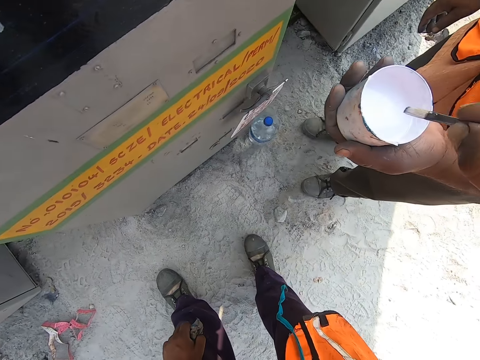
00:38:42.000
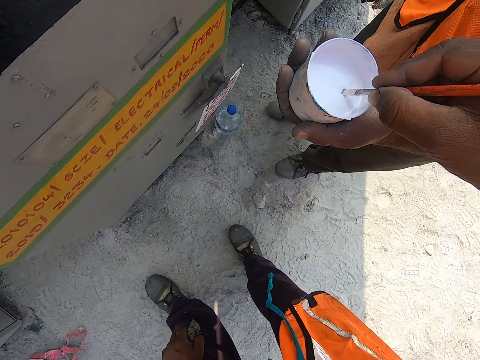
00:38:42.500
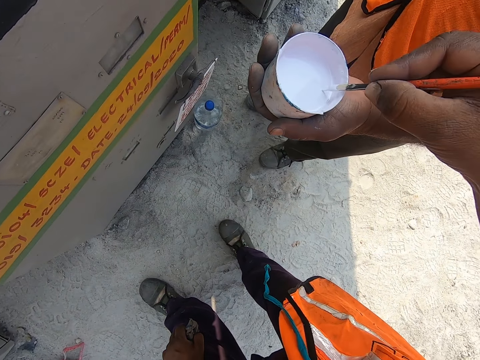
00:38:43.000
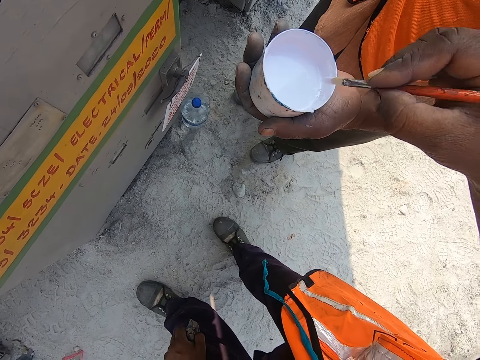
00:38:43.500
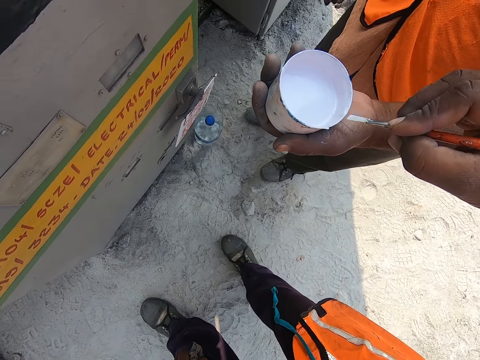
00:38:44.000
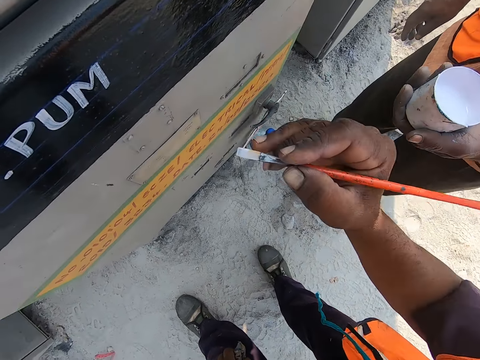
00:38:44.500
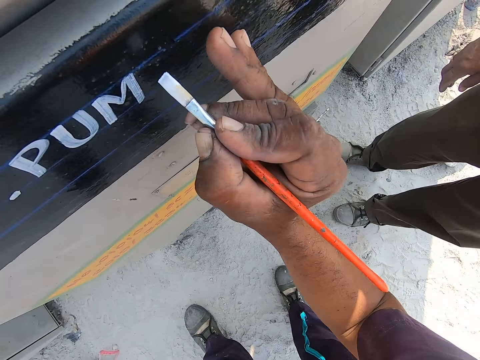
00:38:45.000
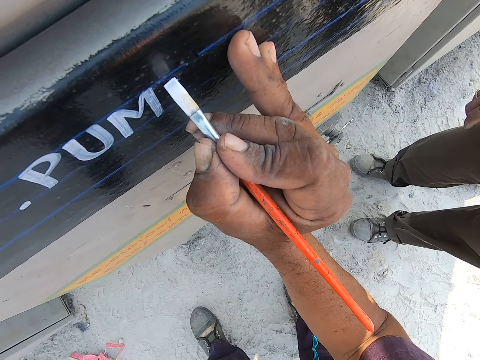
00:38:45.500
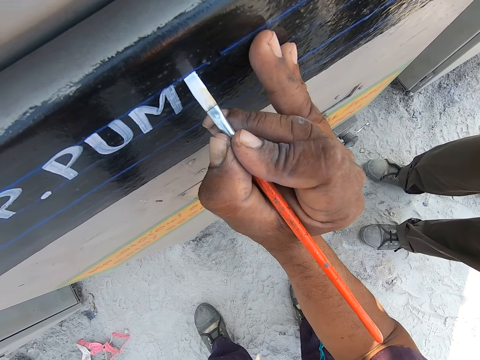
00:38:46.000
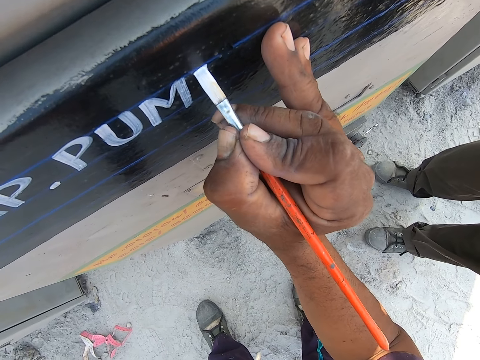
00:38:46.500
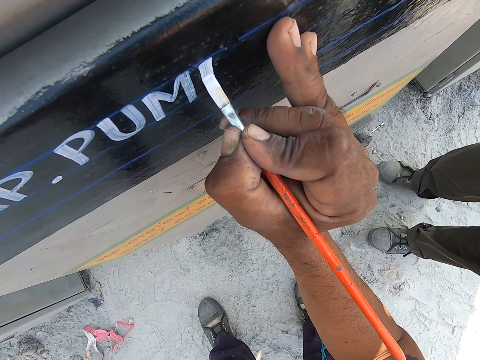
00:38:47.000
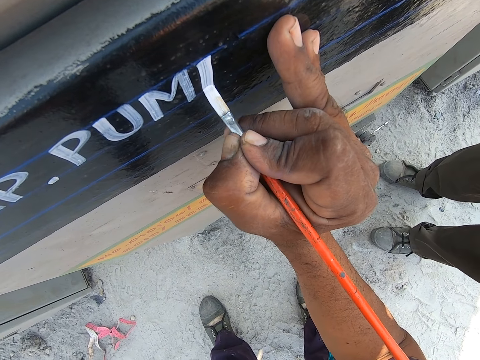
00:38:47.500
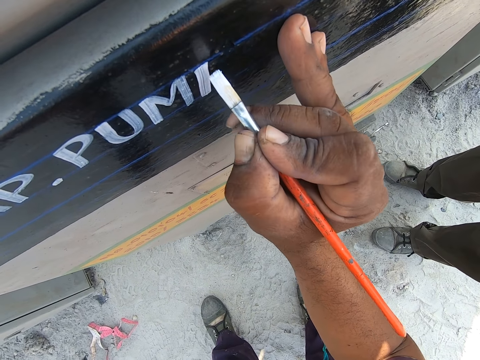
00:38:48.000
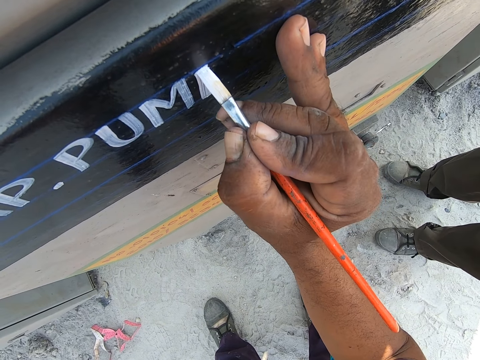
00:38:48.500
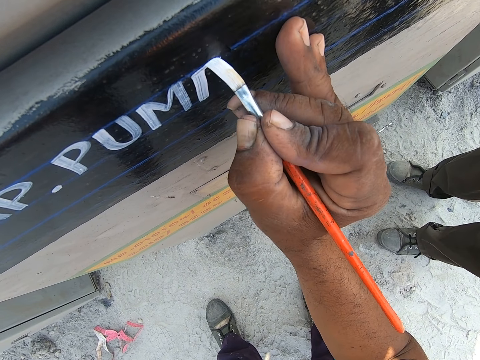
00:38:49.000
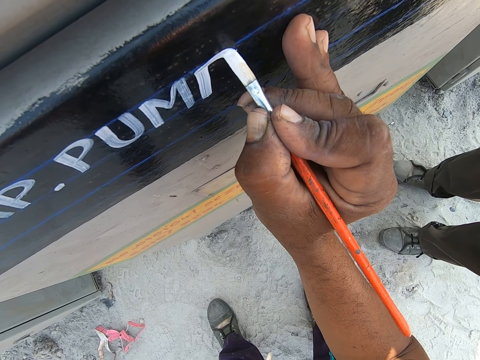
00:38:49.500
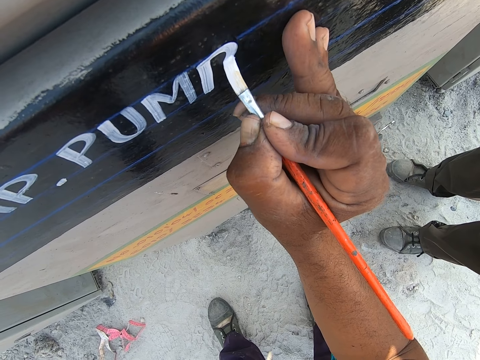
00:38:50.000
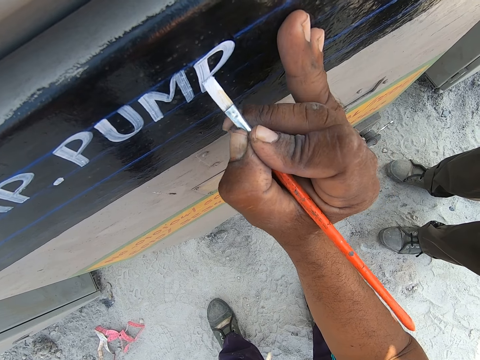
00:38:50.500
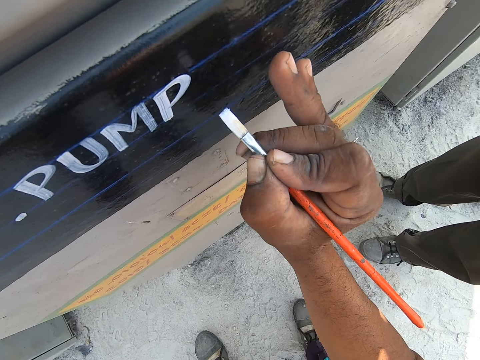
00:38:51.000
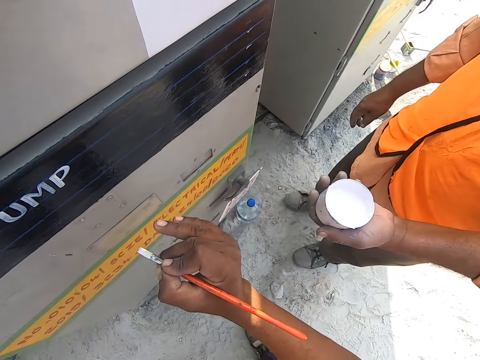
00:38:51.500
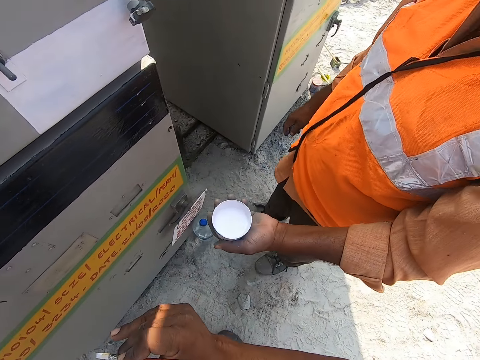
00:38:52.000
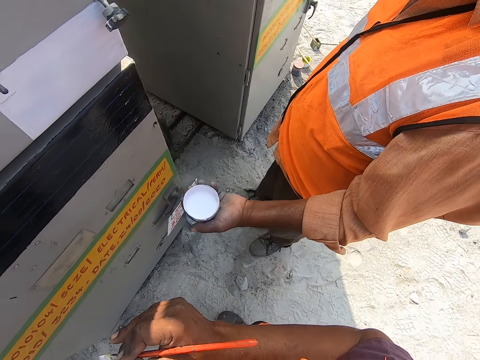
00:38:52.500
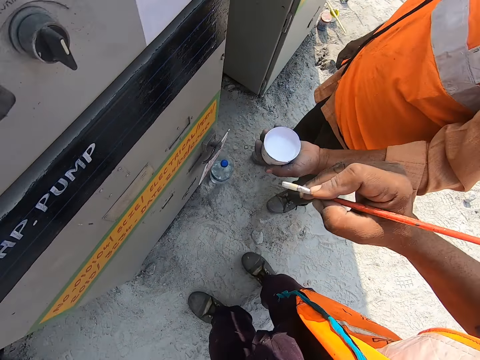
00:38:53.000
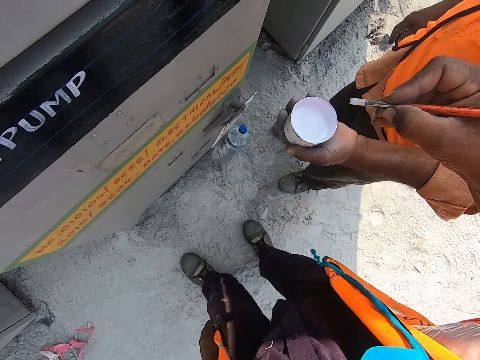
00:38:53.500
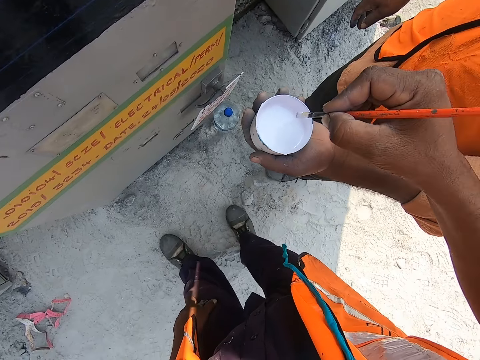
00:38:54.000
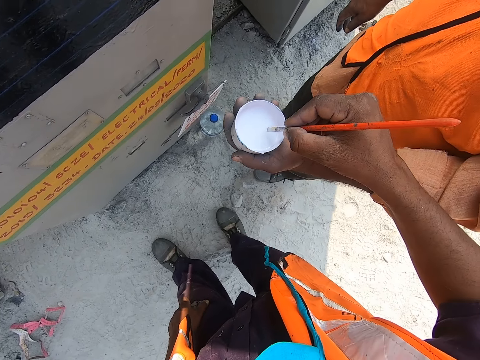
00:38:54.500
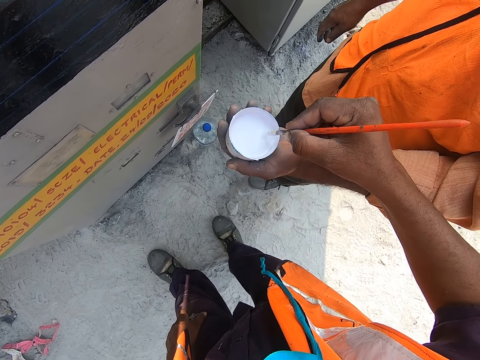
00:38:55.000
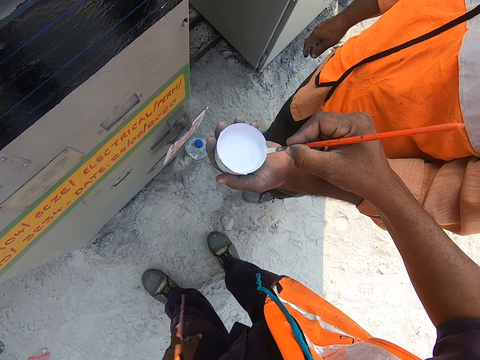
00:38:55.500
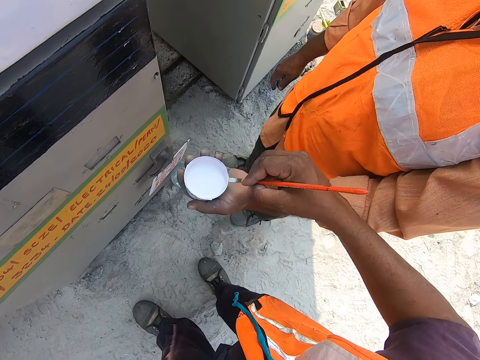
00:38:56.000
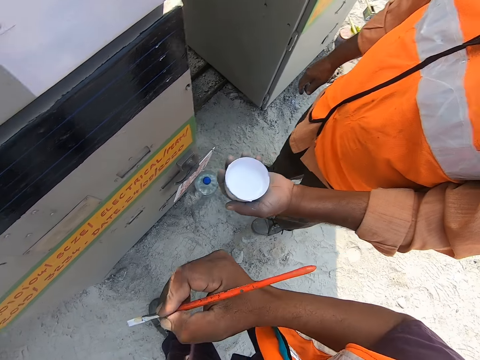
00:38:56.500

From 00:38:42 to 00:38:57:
The camera wearer takes paint from the painting can. They paint art with a painting brush. They insert the paintbrush in the paint from a person.

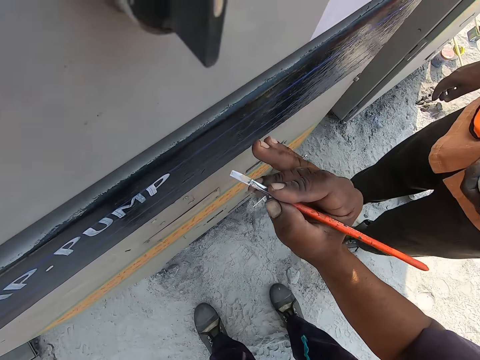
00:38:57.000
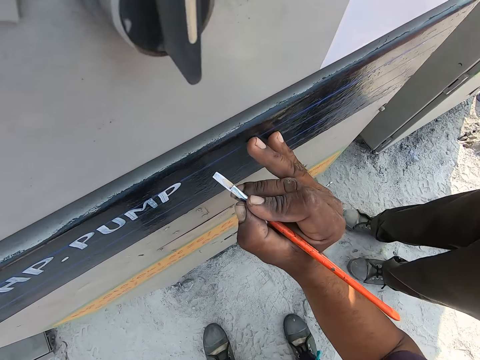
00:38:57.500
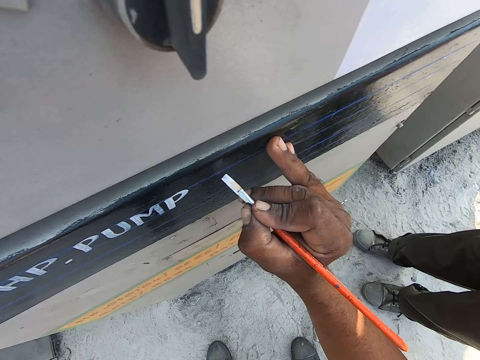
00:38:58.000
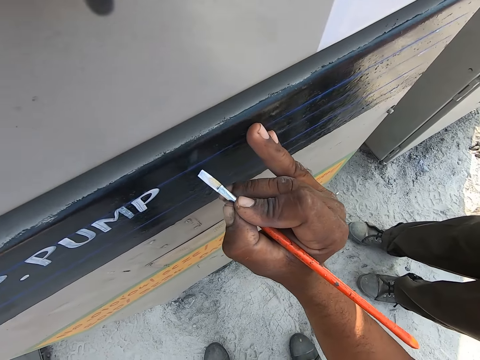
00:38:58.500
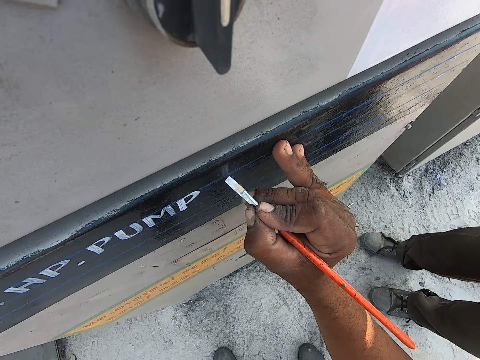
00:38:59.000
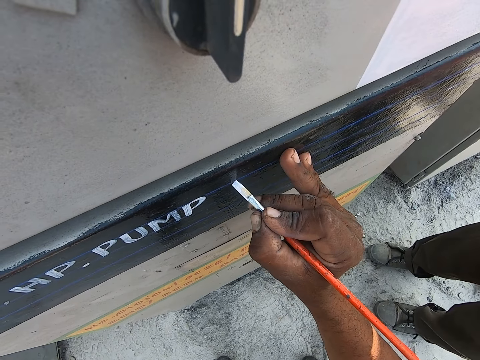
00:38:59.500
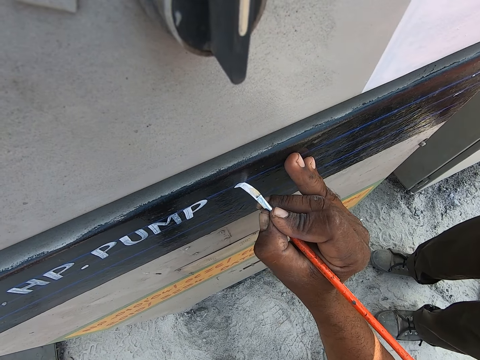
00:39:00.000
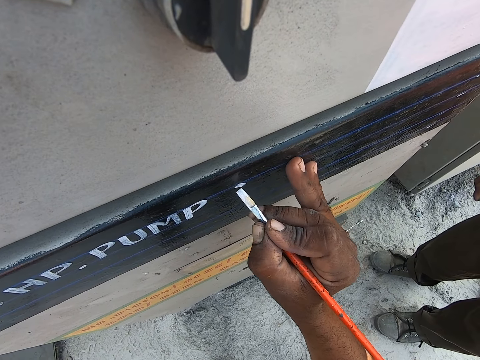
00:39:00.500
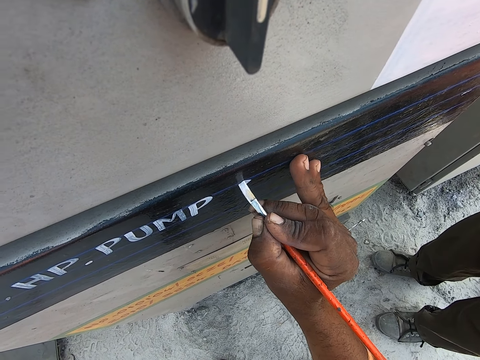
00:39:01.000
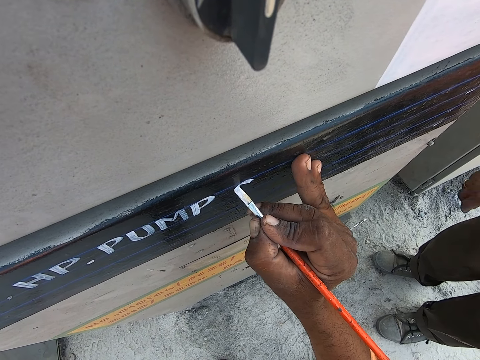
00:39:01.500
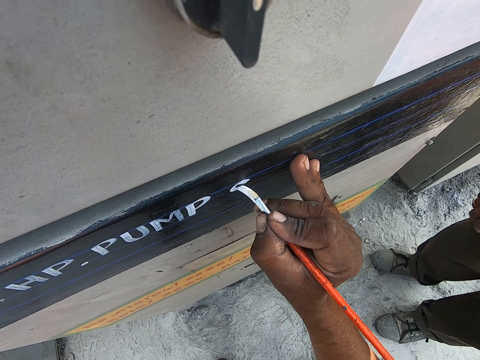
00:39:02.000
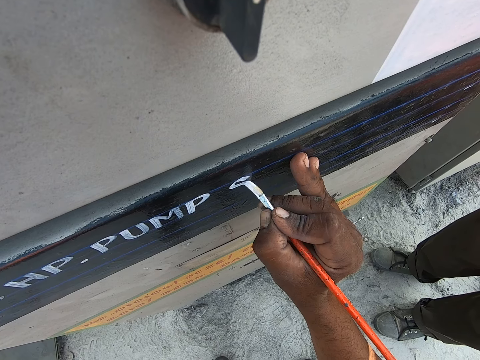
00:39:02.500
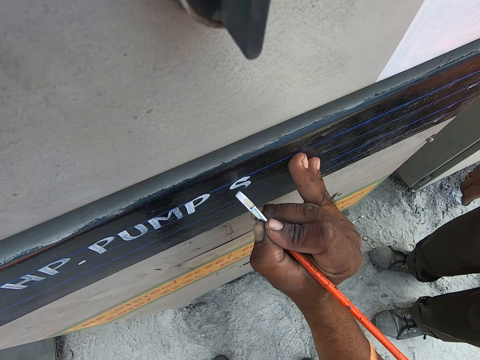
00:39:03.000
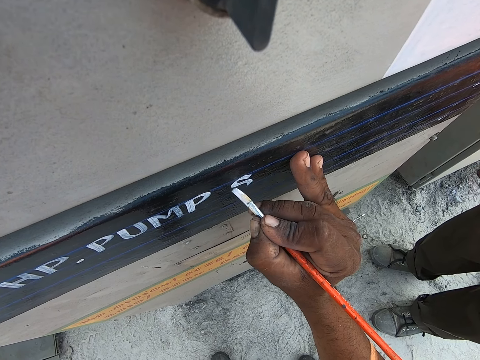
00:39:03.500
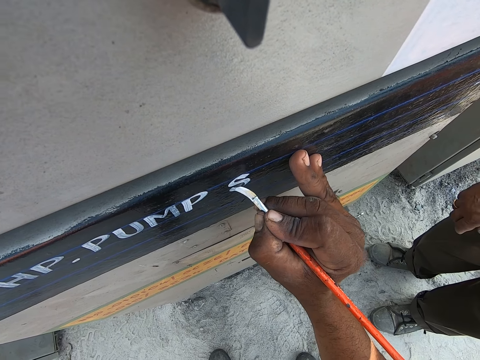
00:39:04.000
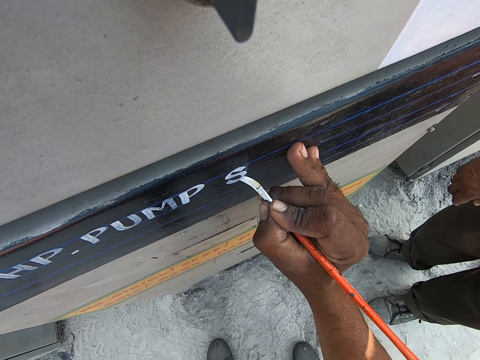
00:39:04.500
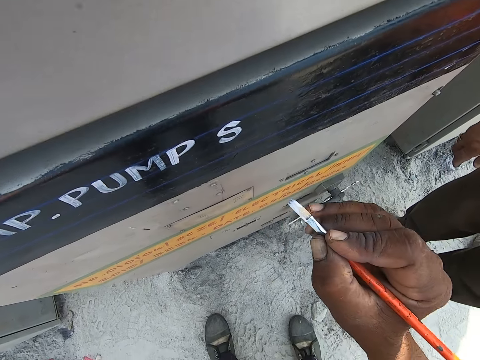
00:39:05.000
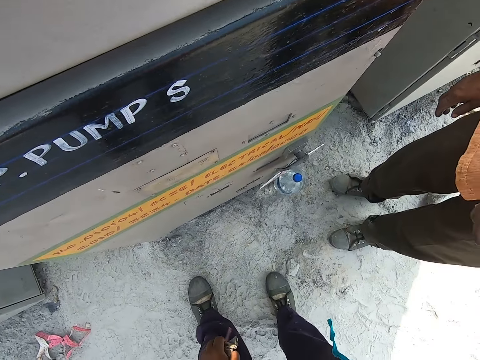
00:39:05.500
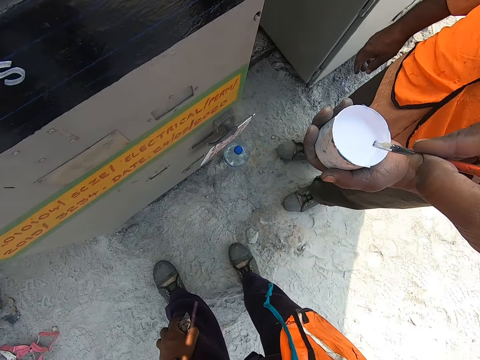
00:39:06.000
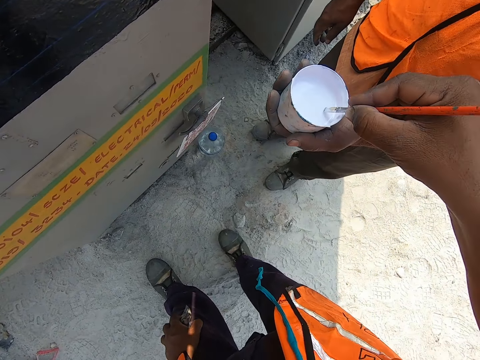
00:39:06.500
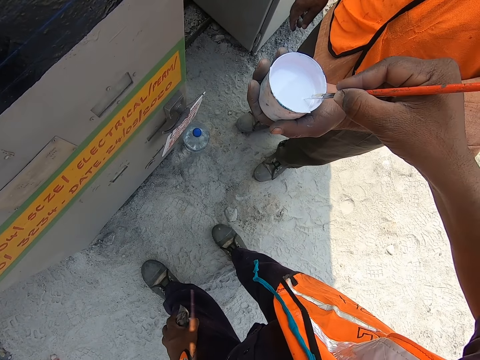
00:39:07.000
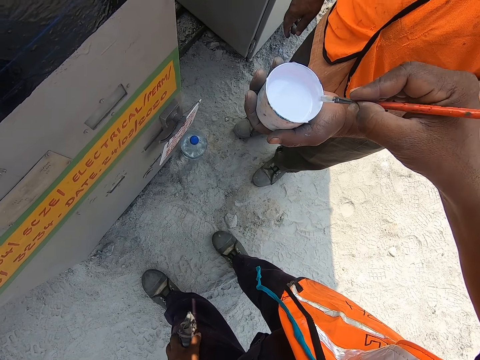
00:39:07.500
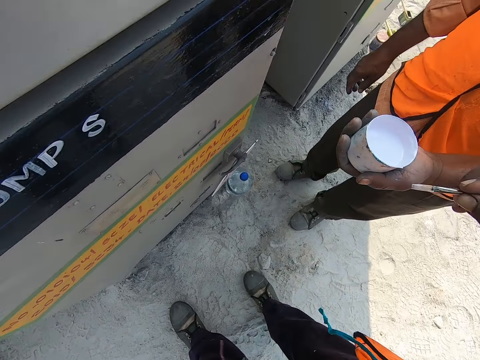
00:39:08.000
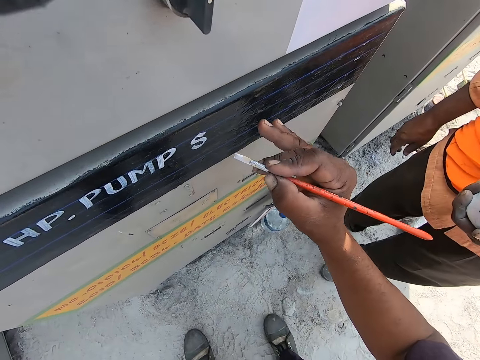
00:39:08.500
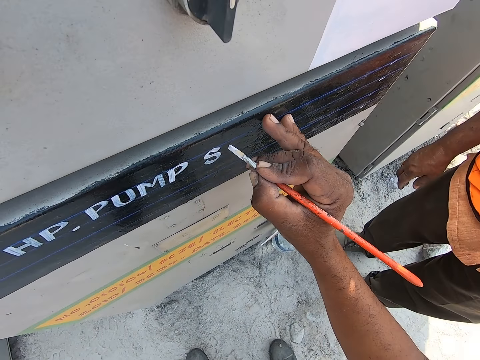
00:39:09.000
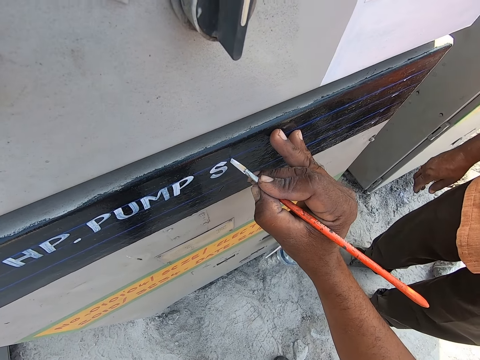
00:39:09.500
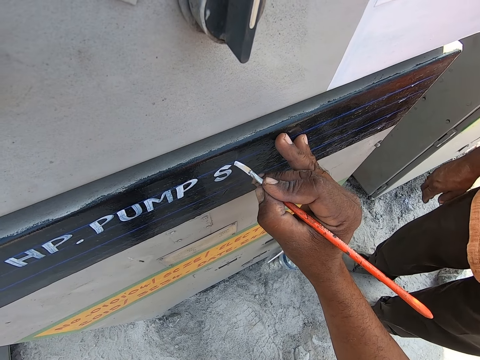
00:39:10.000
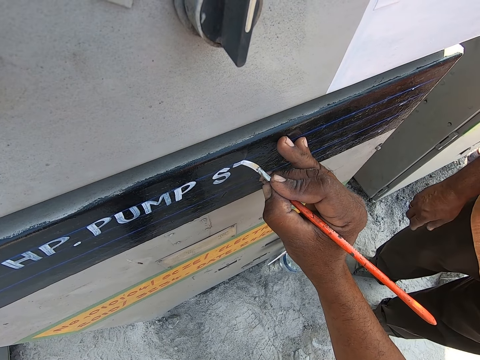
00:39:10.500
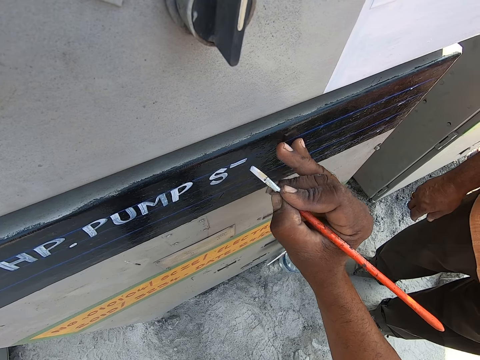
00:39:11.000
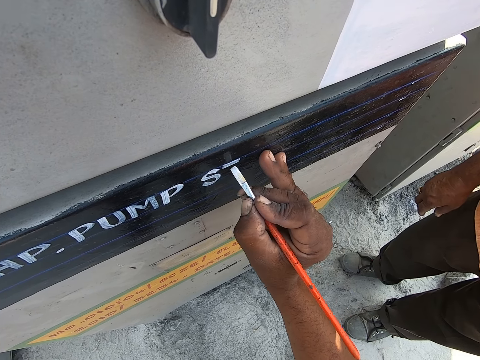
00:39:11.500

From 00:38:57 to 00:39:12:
The camera wearer paints art with the painting brush. They take paint from the painting can. They paint art with the painting brush.
